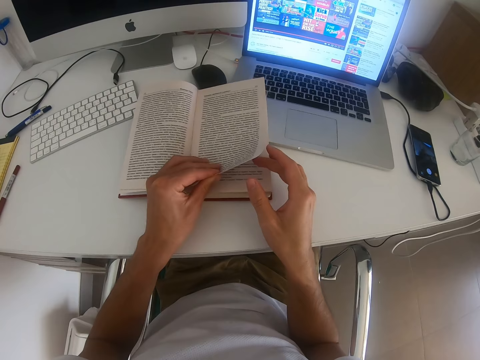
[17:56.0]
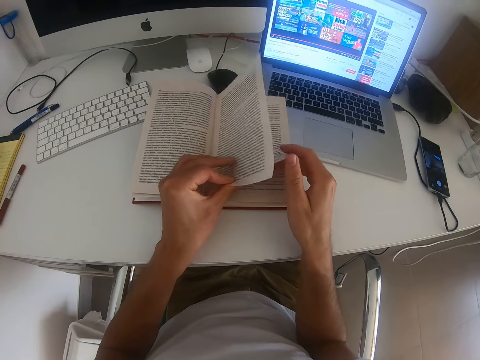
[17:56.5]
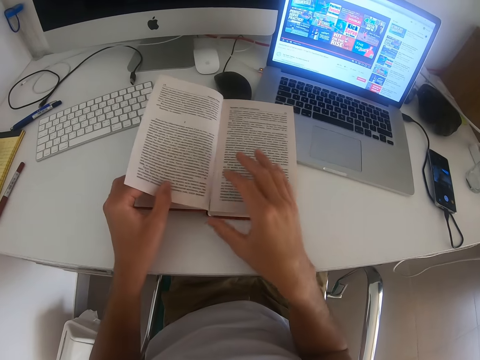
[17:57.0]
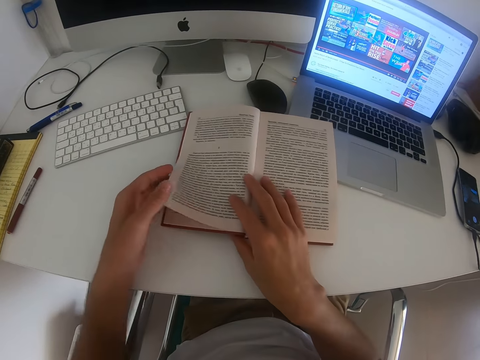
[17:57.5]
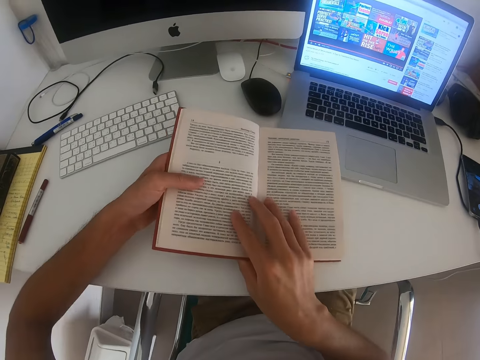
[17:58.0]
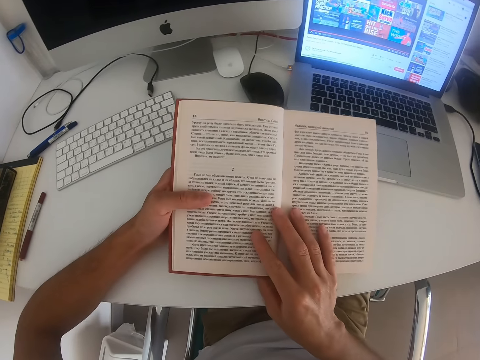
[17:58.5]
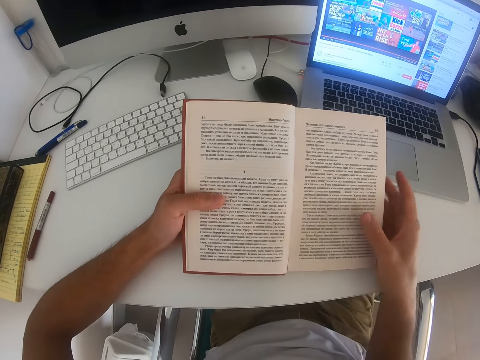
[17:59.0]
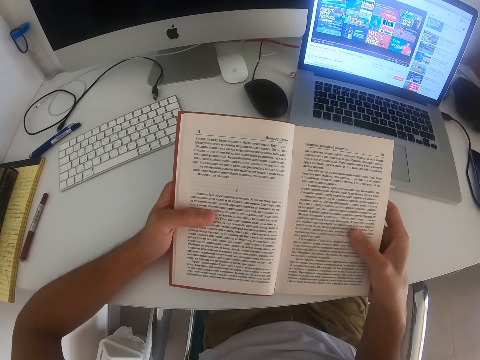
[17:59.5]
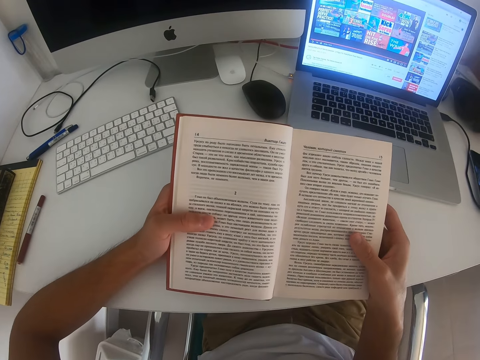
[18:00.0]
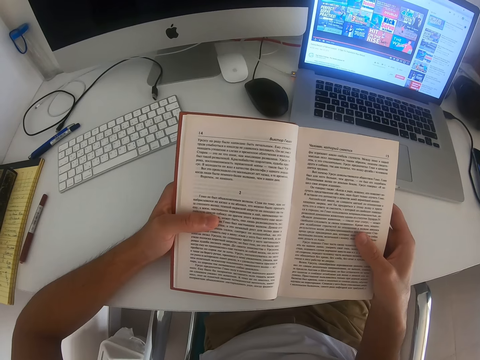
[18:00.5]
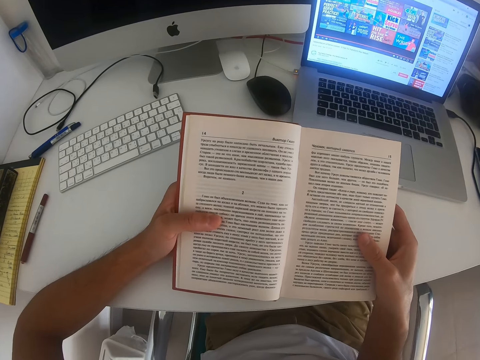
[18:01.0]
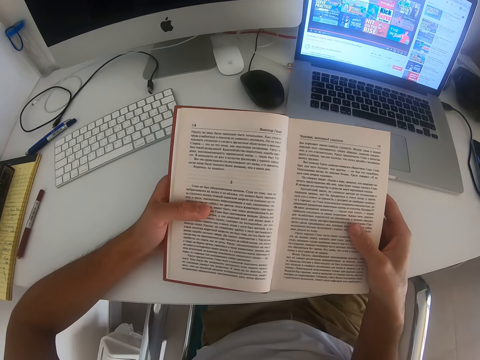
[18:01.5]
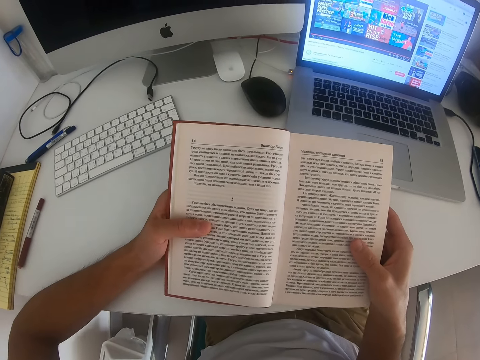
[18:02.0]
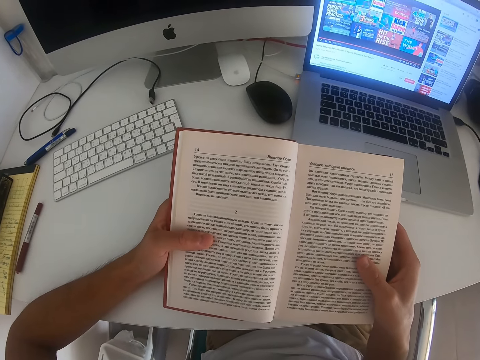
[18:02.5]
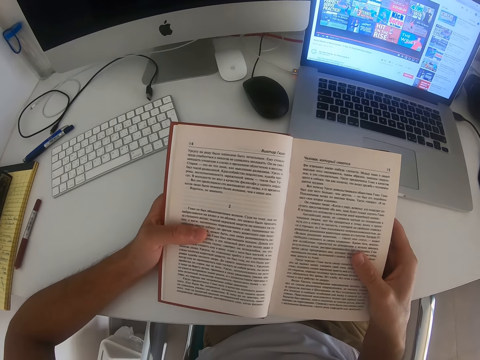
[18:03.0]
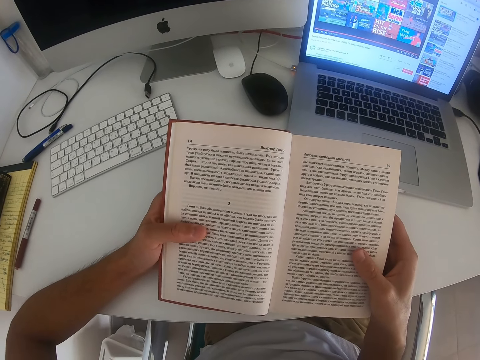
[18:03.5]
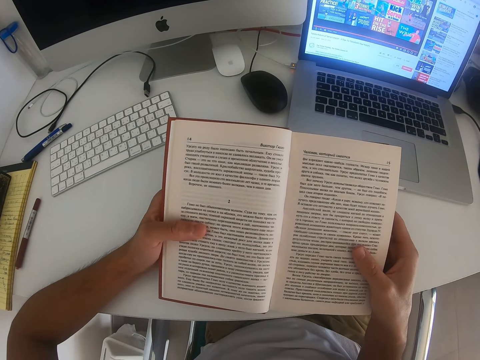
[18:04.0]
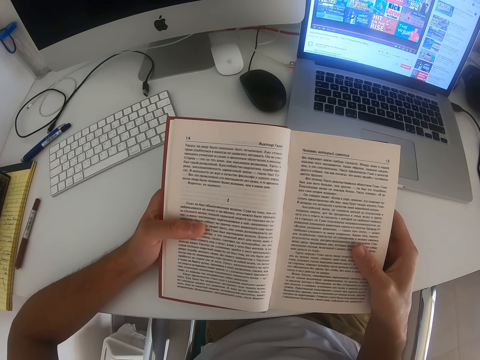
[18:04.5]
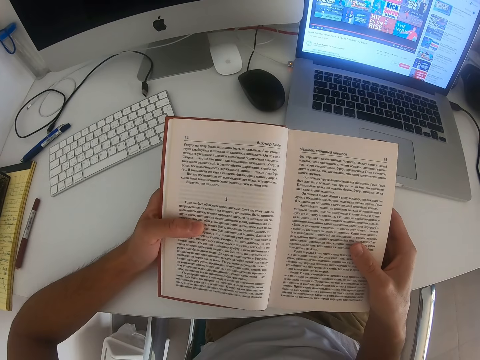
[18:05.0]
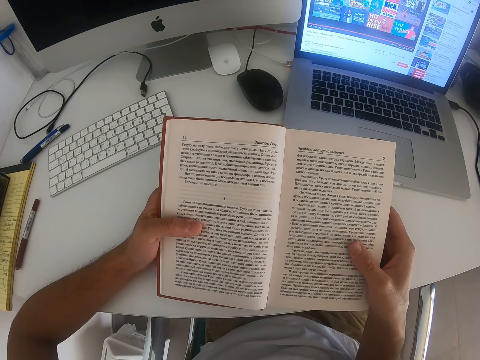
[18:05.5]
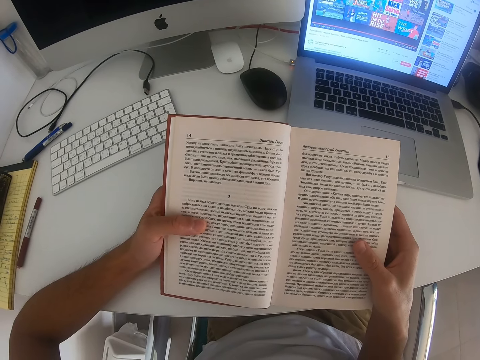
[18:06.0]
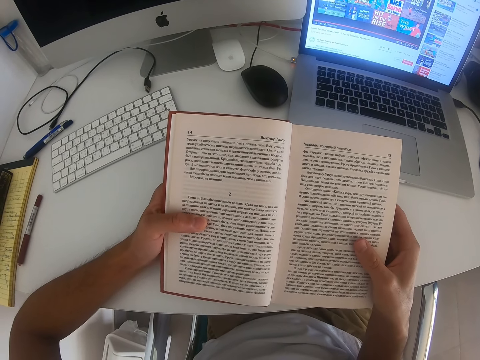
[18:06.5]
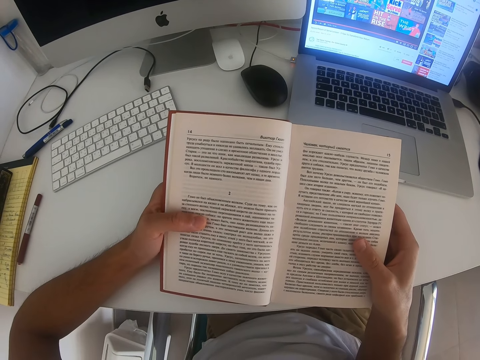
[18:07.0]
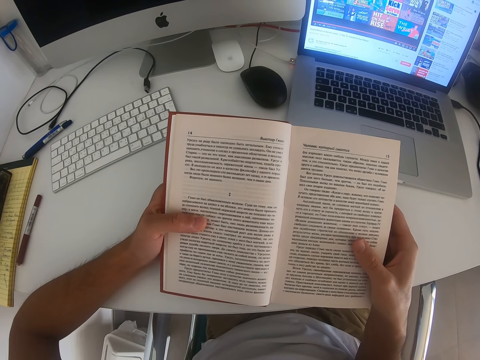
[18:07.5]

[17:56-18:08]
The camera wearer turns a page. They move hands. They read a book.

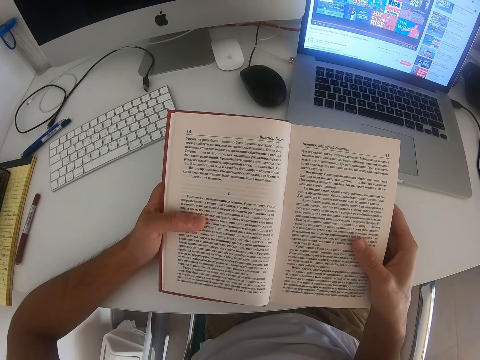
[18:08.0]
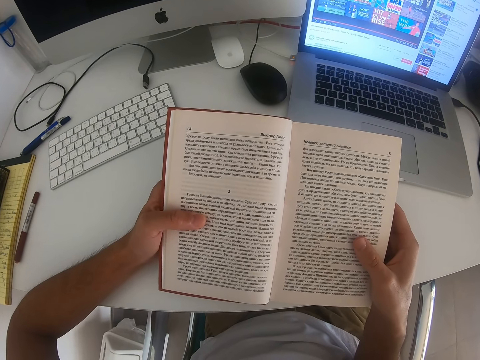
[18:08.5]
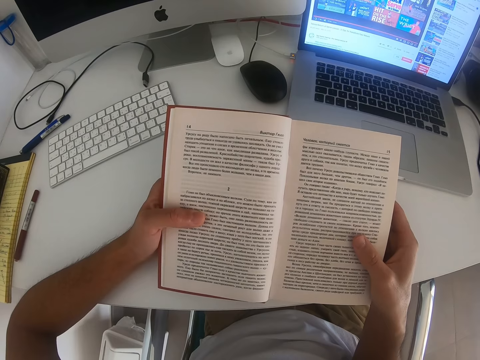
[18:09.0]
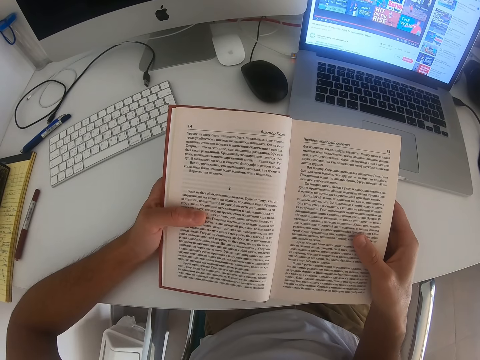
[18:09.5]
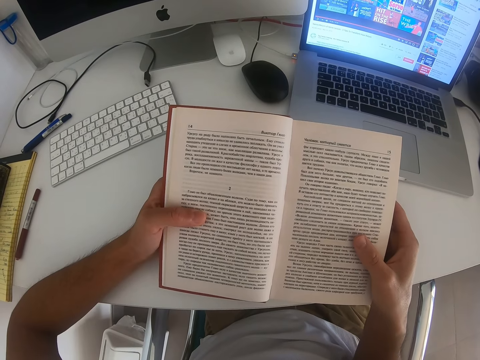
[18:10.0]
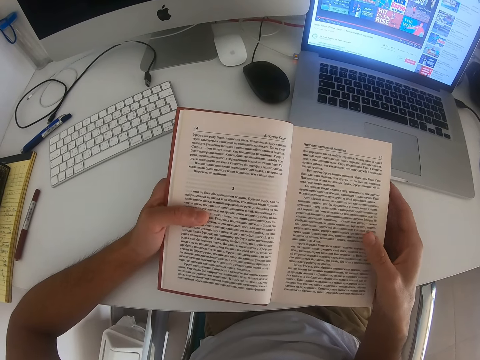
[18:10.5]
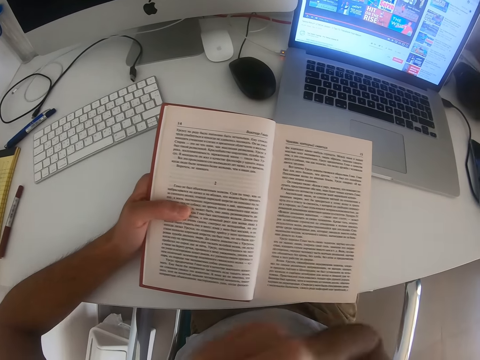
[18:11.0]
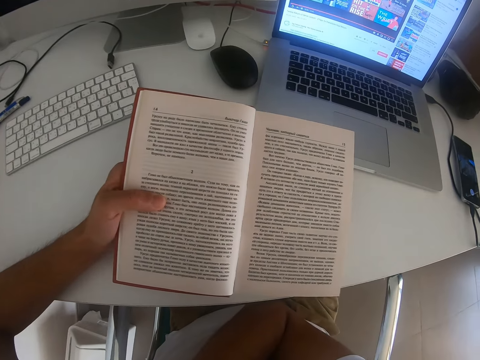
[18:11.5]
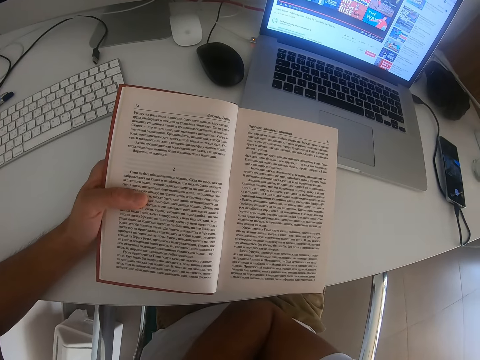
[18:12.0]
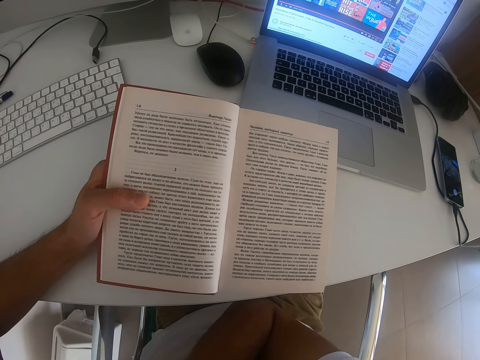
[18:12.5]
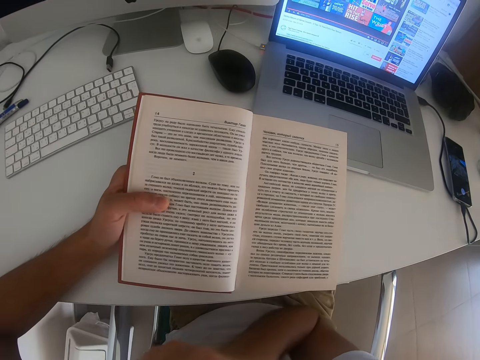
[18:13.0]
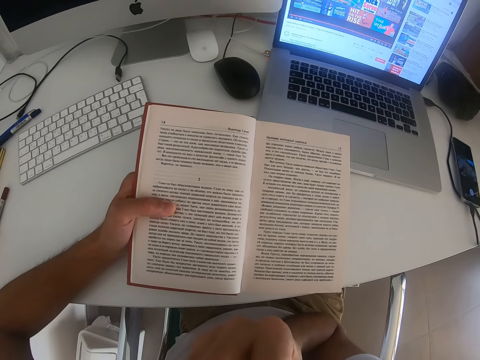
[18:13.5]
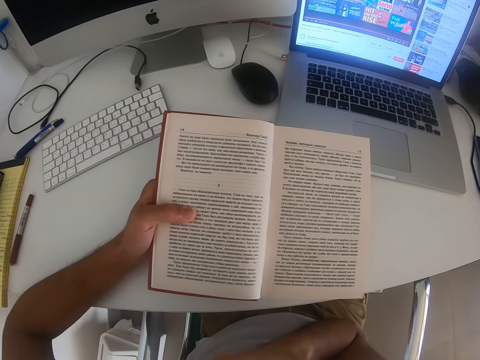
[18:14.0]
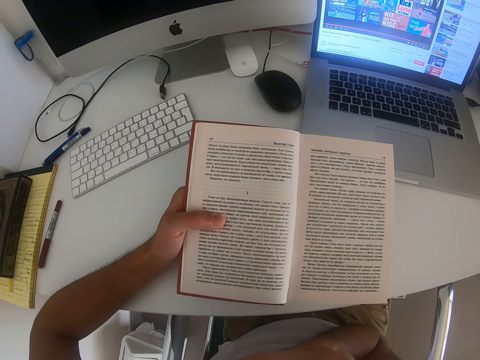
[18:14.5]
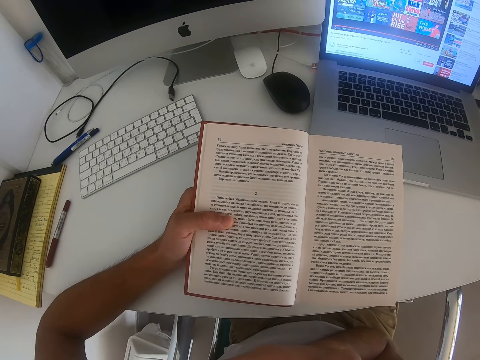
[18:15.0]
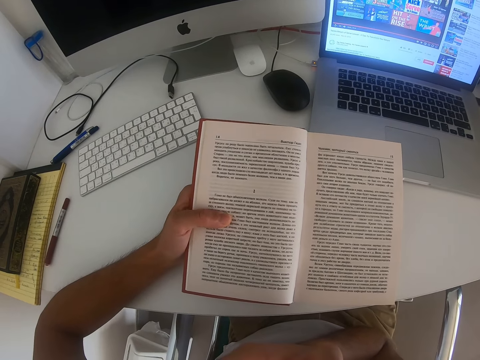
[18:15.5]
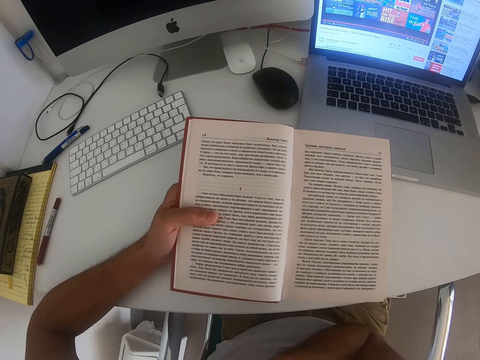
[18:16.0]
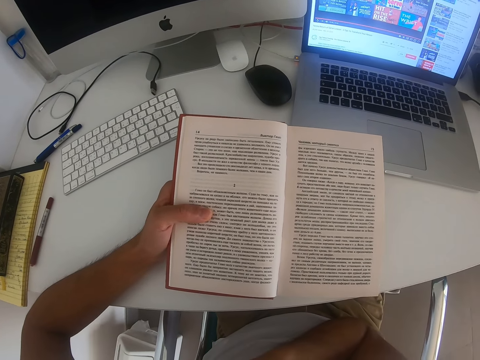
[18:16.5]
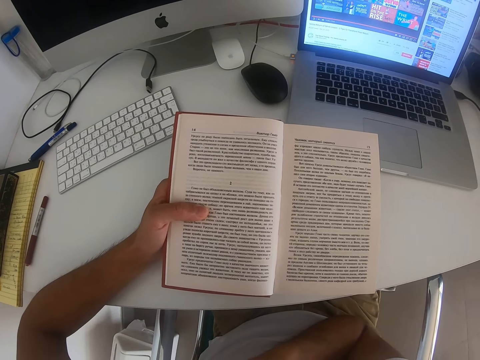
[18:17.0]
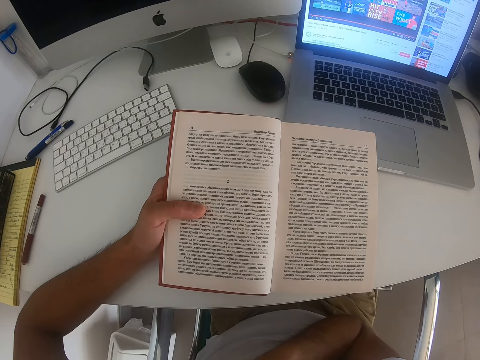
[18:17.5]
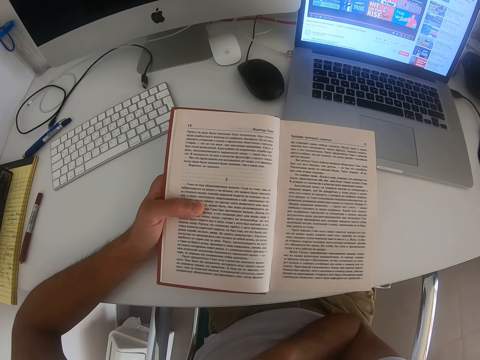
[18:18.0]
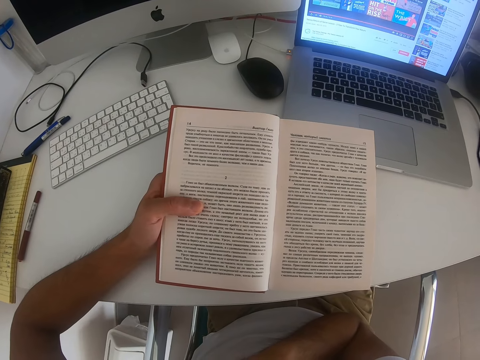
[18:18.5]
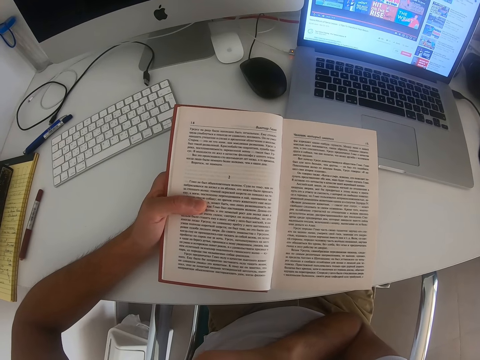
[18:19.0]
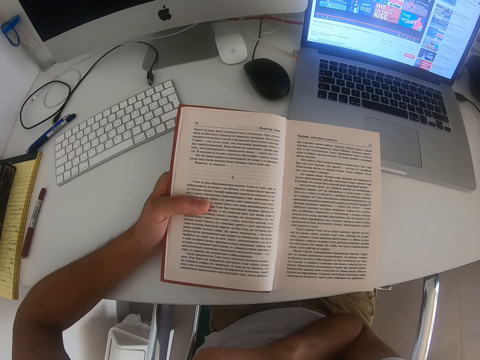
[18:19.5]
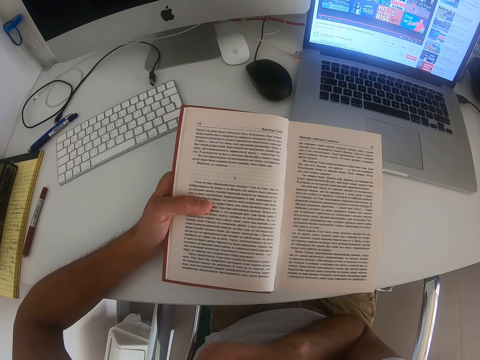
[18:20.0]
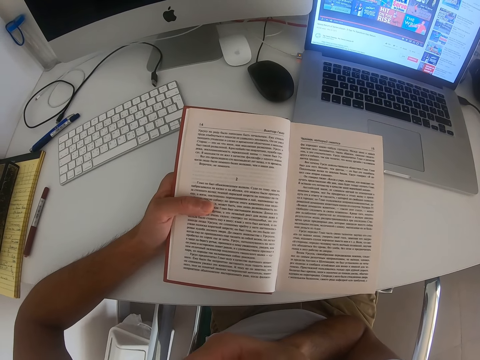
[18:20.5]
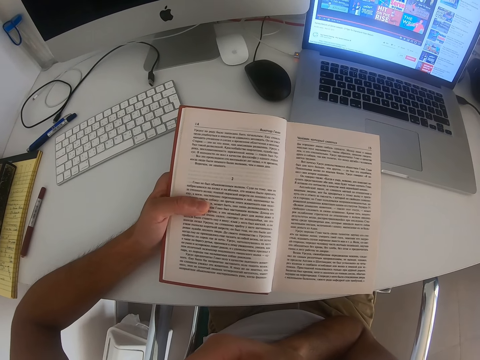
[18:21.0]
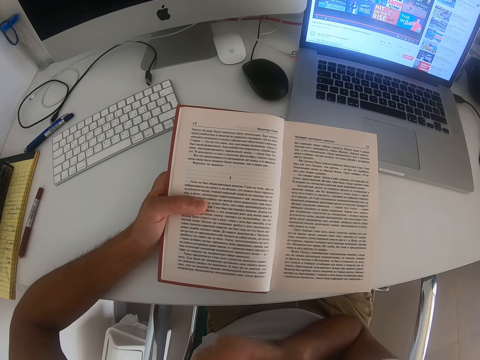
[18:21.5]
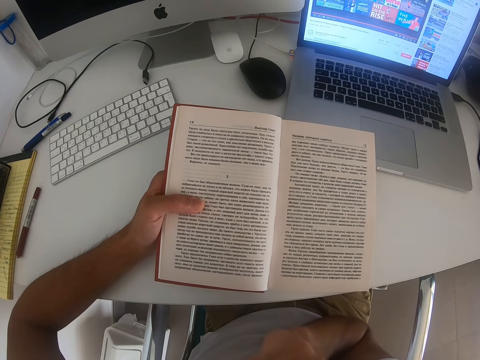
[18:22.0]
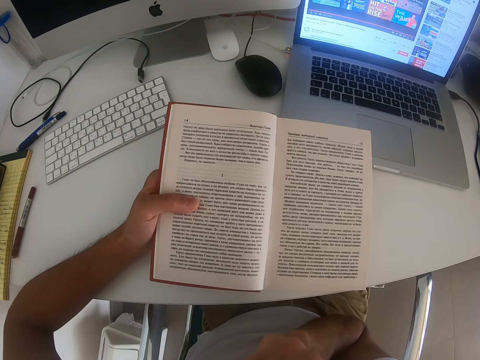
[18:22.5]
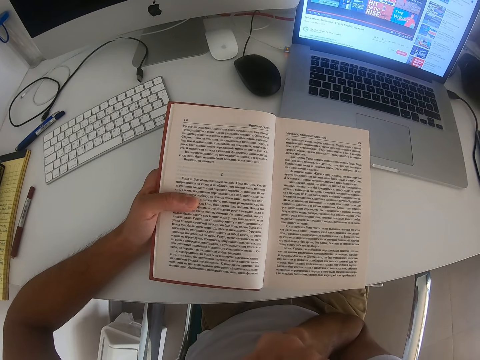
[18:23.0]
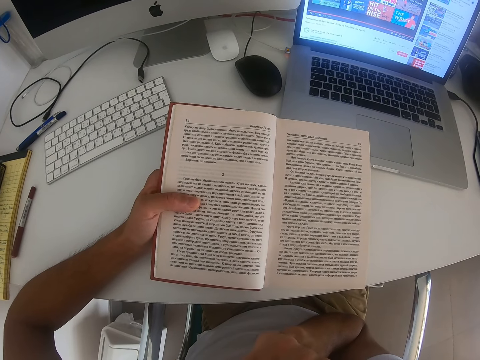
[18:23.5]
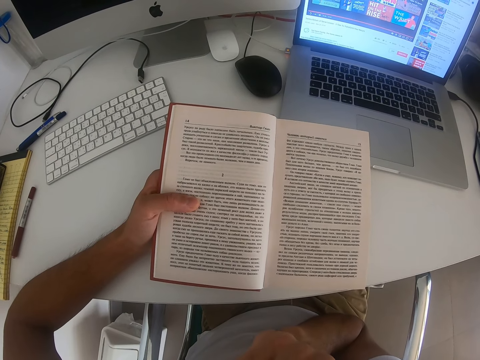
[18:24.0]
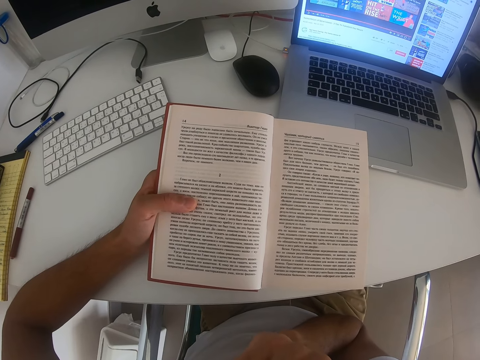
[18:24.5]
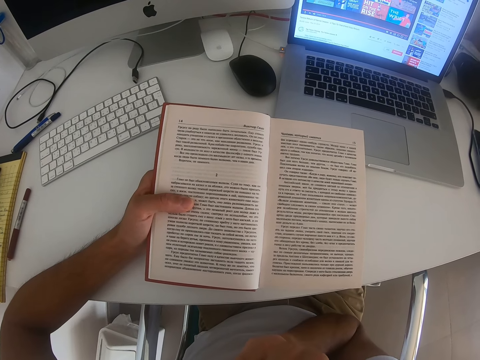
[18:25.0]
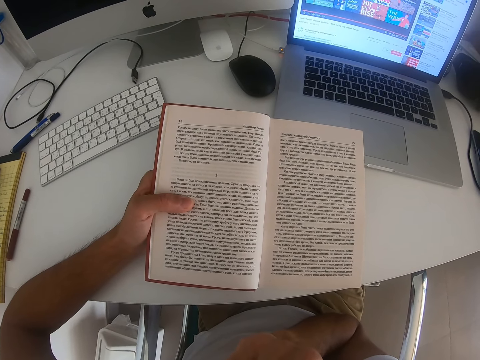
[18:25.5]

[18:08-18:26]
The camera wearer moves hands. He moves his hand around and reads a book. He moves his hand around and reads the book again.
